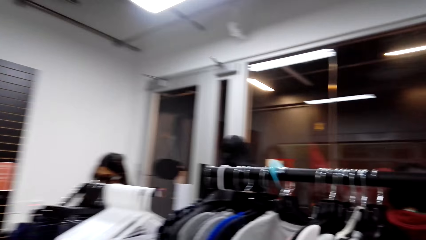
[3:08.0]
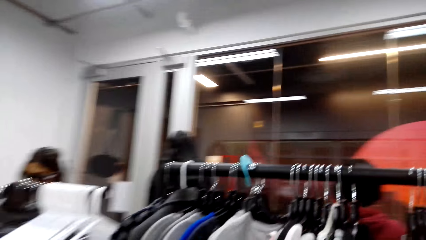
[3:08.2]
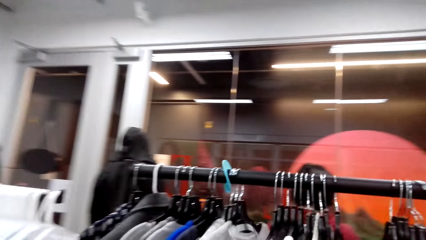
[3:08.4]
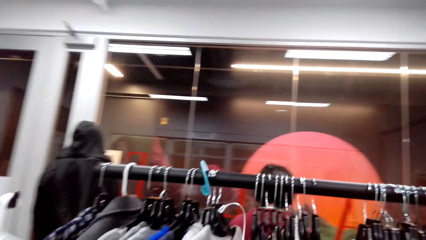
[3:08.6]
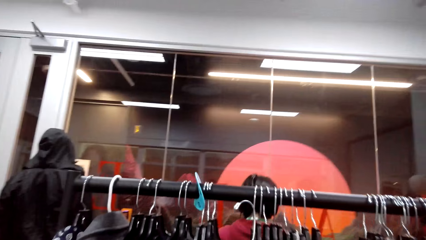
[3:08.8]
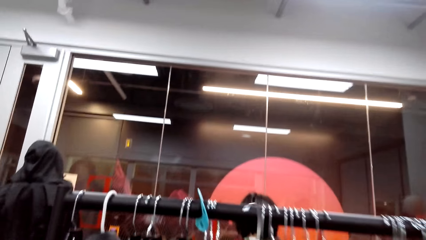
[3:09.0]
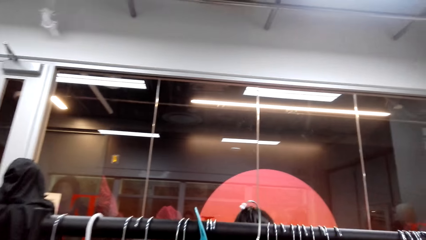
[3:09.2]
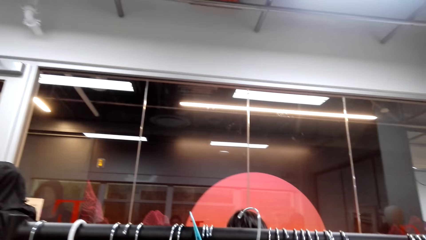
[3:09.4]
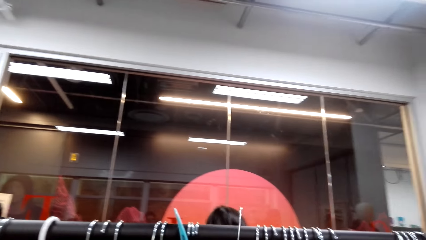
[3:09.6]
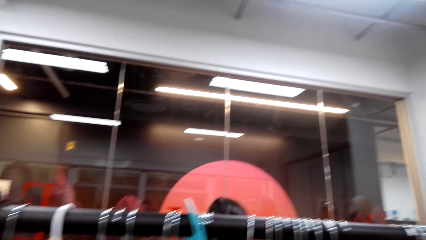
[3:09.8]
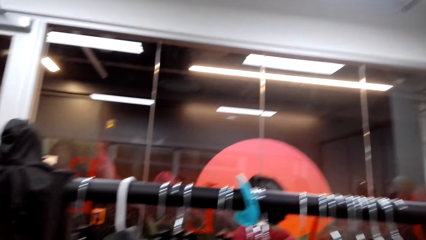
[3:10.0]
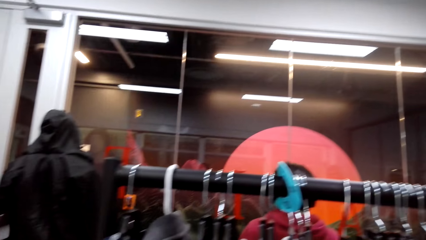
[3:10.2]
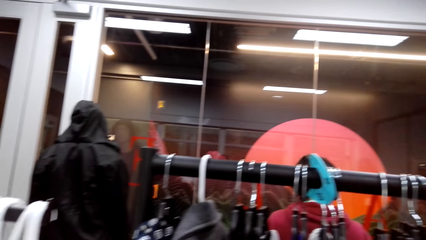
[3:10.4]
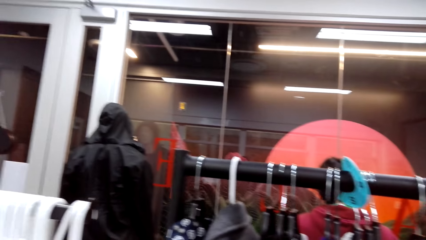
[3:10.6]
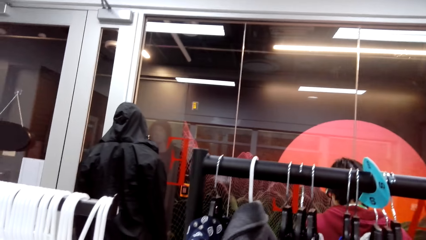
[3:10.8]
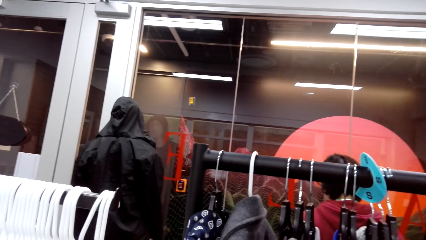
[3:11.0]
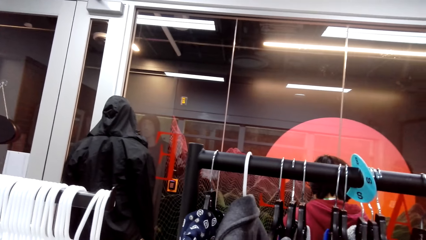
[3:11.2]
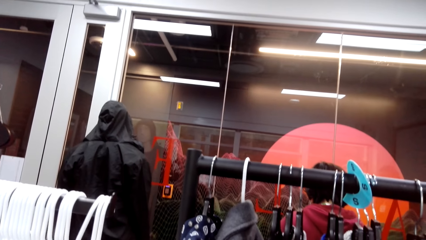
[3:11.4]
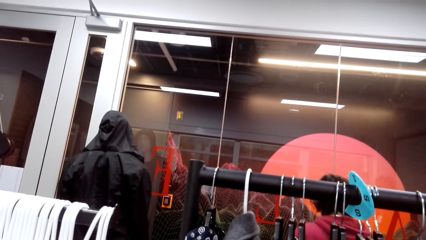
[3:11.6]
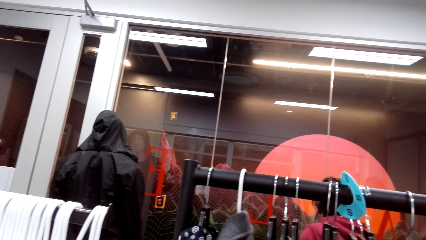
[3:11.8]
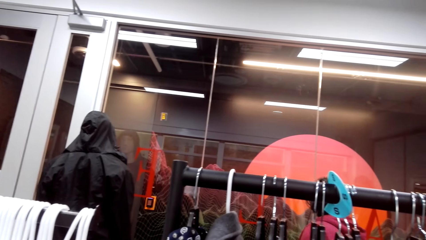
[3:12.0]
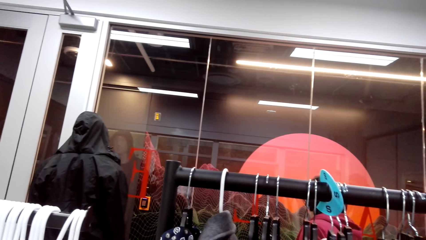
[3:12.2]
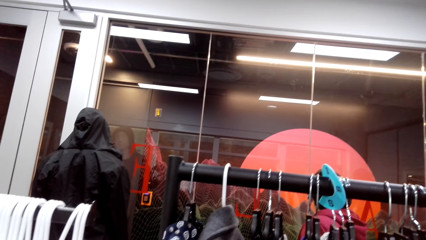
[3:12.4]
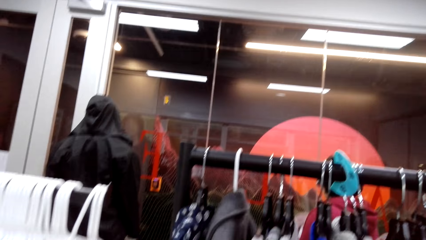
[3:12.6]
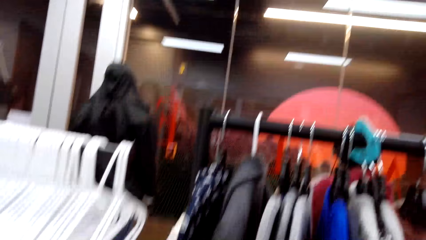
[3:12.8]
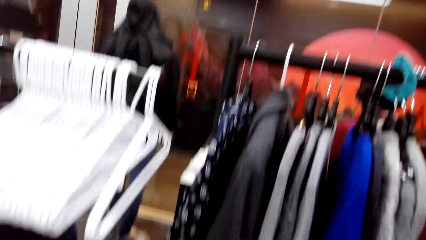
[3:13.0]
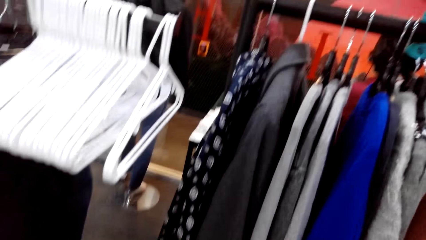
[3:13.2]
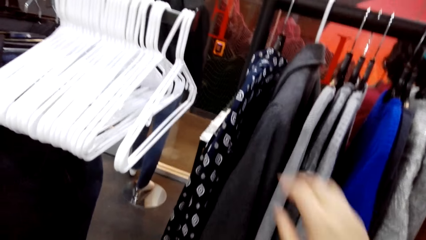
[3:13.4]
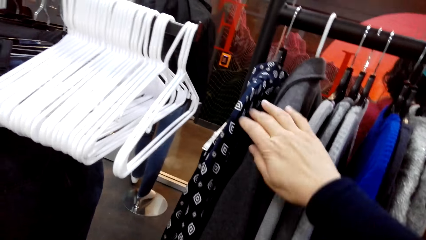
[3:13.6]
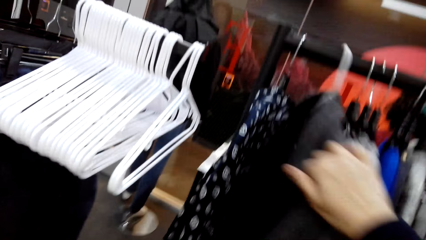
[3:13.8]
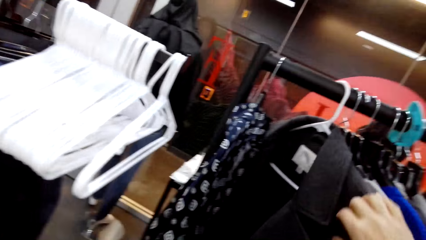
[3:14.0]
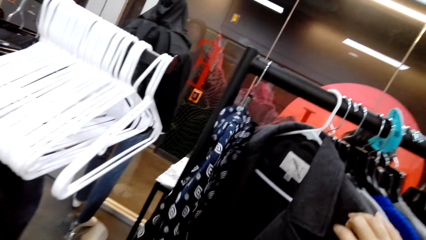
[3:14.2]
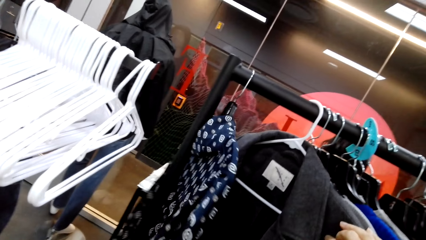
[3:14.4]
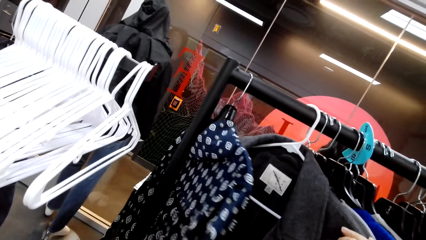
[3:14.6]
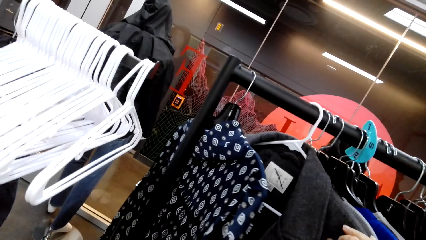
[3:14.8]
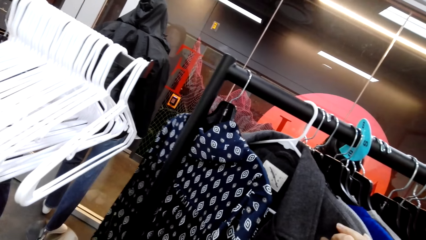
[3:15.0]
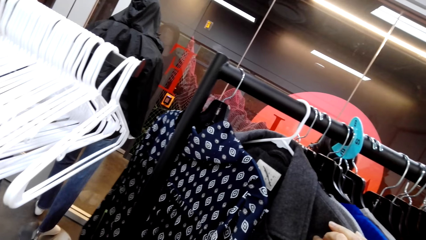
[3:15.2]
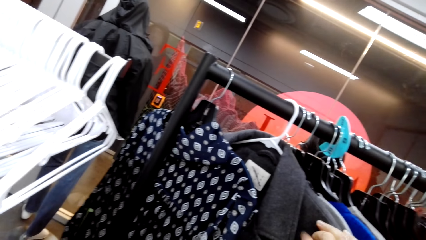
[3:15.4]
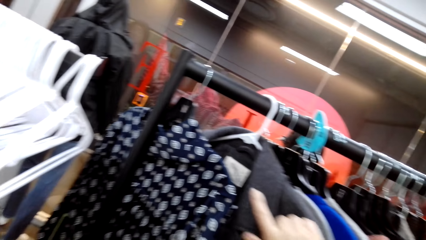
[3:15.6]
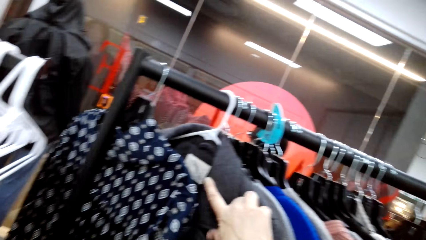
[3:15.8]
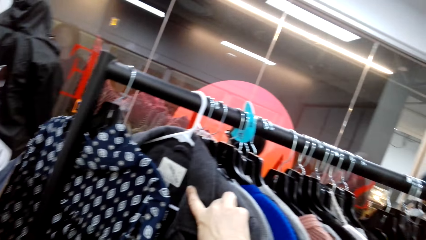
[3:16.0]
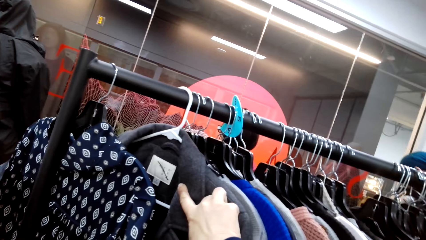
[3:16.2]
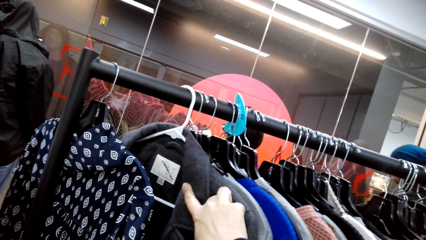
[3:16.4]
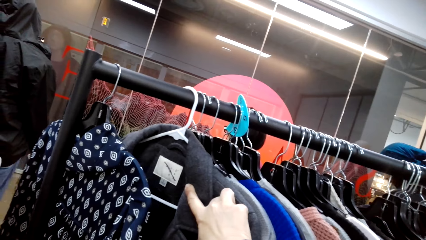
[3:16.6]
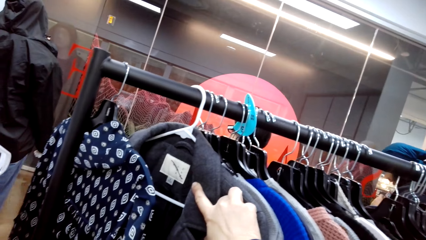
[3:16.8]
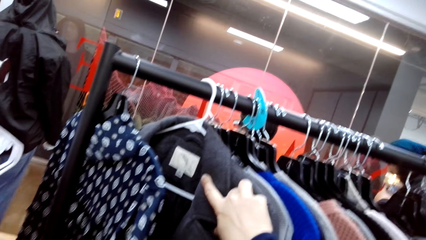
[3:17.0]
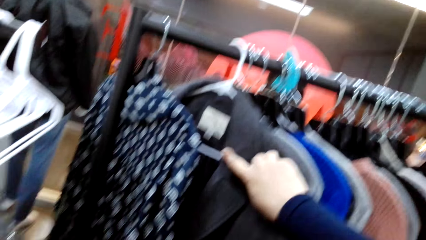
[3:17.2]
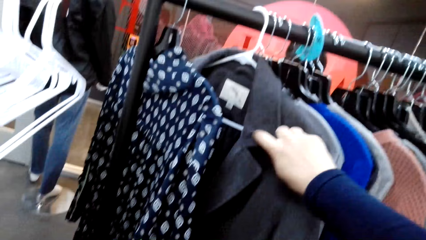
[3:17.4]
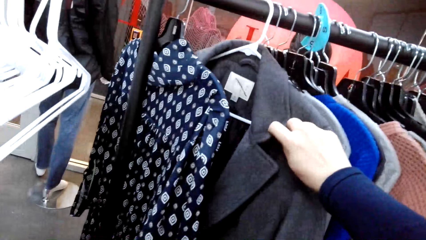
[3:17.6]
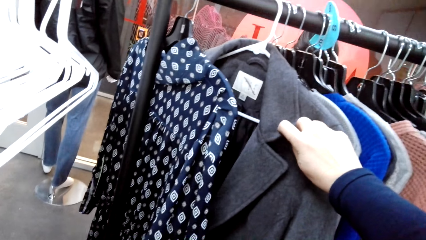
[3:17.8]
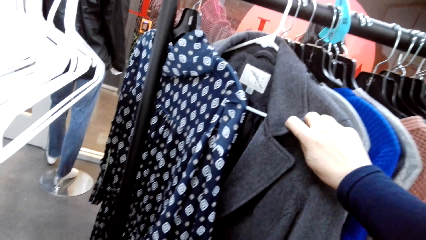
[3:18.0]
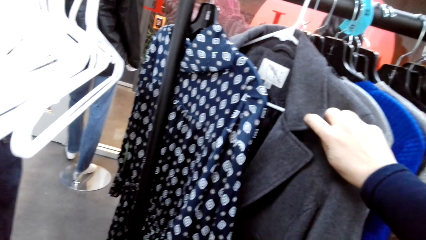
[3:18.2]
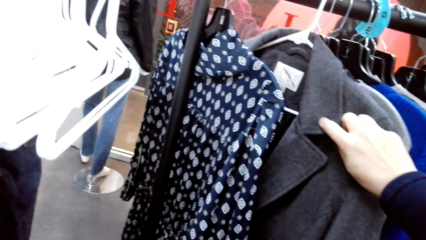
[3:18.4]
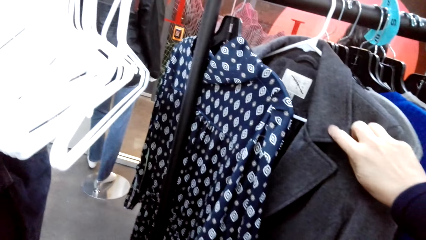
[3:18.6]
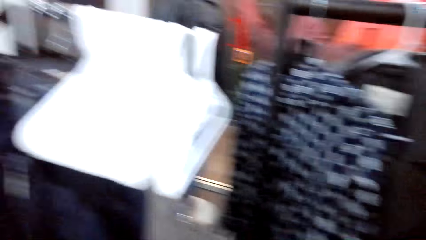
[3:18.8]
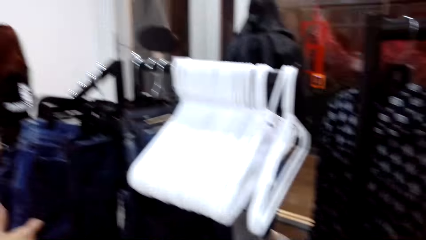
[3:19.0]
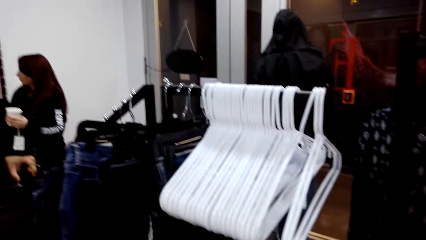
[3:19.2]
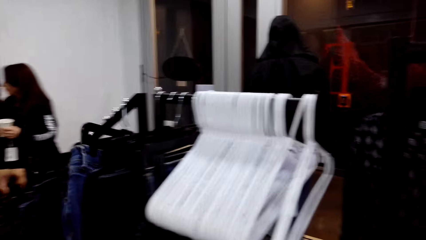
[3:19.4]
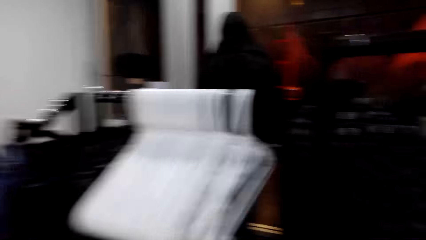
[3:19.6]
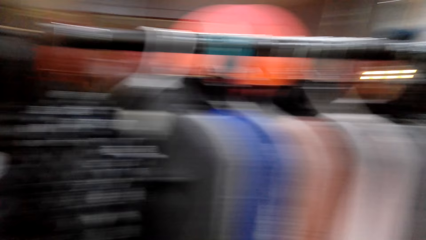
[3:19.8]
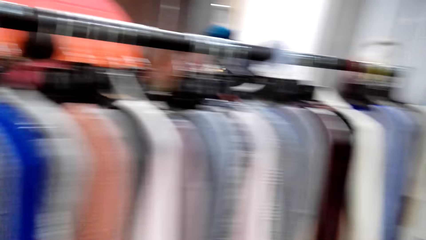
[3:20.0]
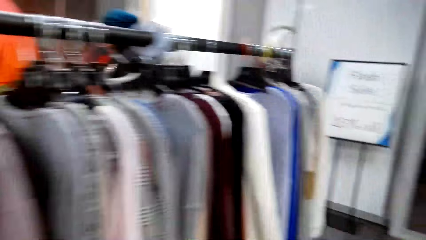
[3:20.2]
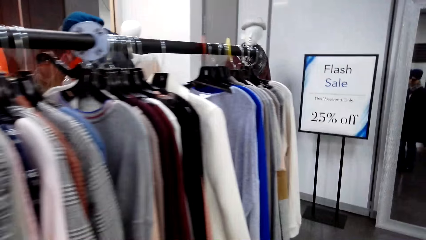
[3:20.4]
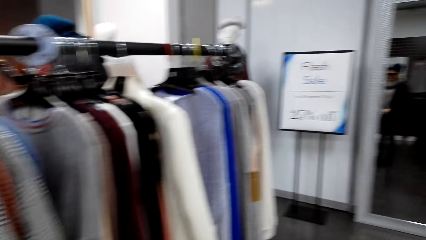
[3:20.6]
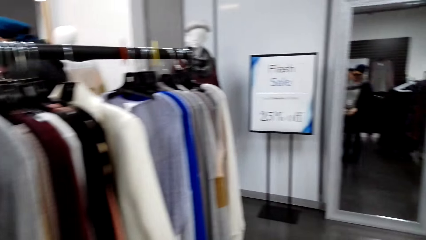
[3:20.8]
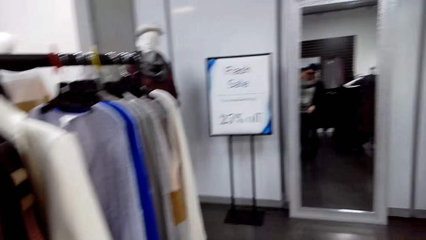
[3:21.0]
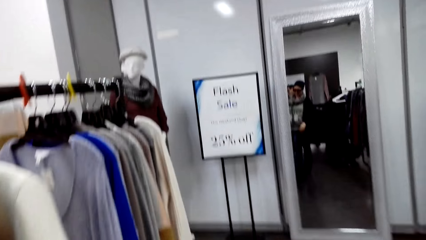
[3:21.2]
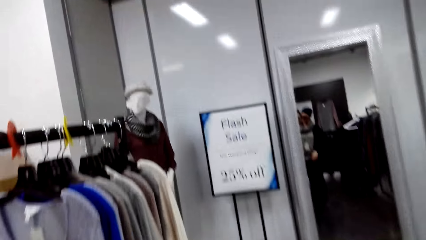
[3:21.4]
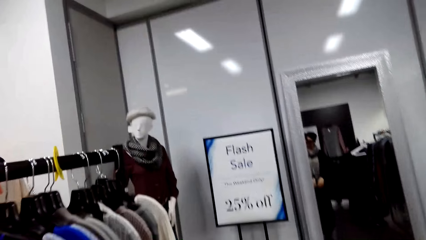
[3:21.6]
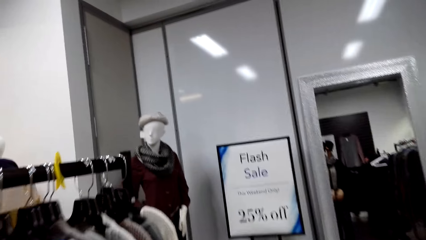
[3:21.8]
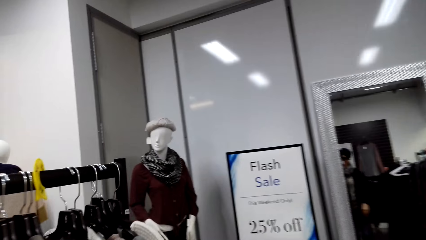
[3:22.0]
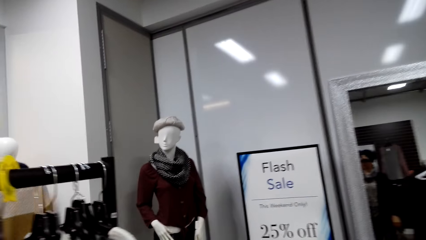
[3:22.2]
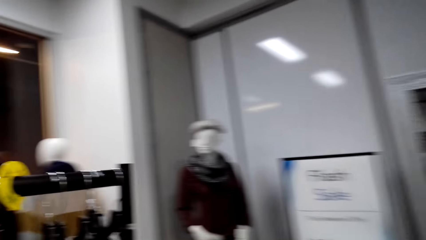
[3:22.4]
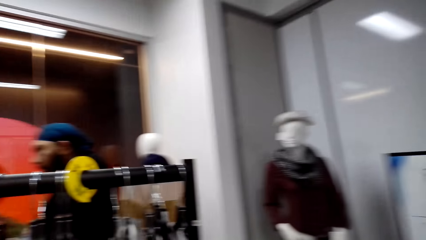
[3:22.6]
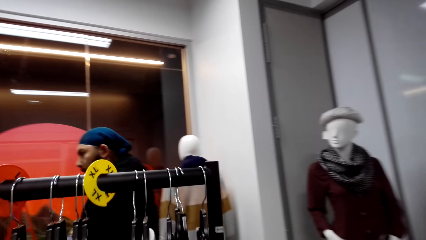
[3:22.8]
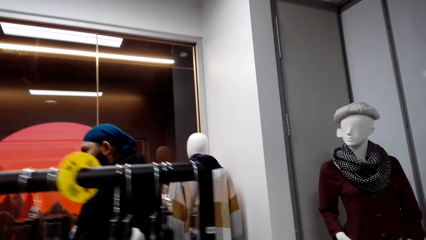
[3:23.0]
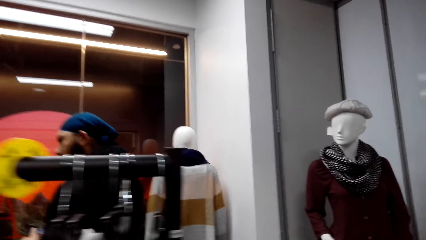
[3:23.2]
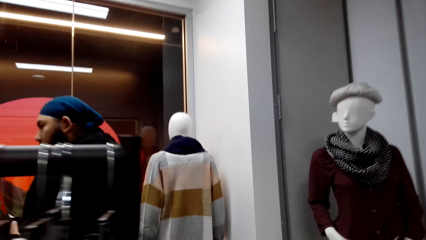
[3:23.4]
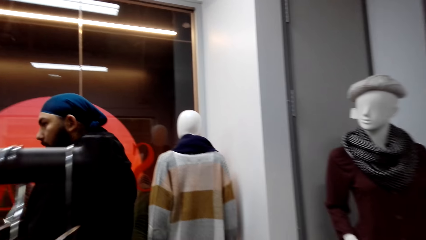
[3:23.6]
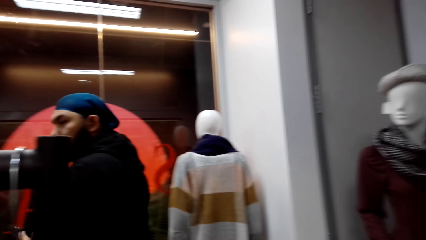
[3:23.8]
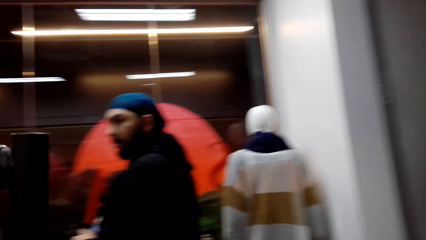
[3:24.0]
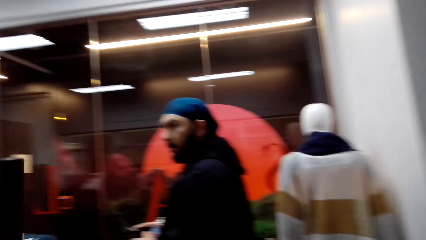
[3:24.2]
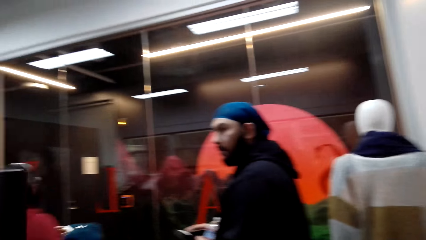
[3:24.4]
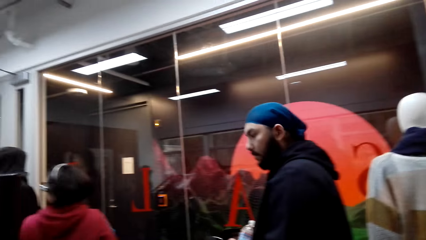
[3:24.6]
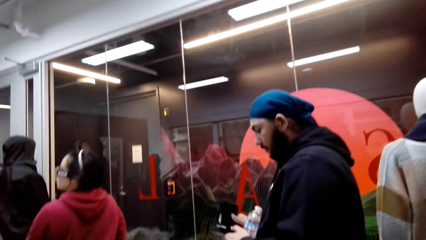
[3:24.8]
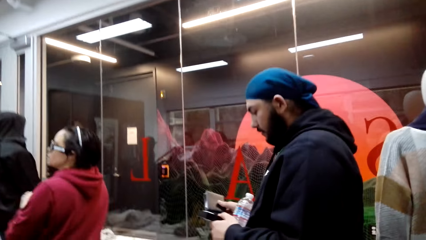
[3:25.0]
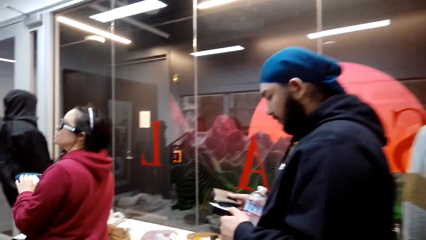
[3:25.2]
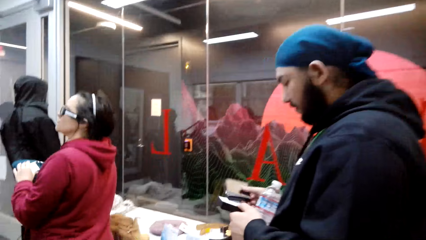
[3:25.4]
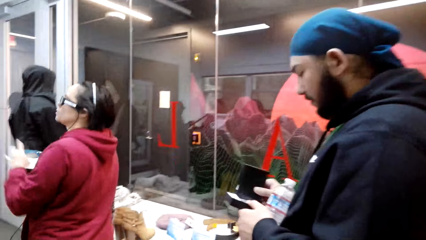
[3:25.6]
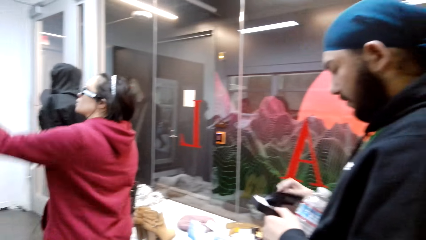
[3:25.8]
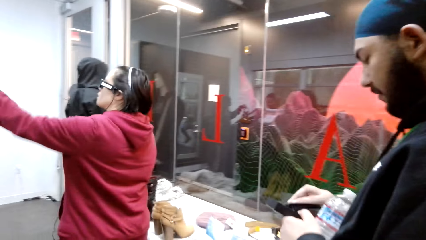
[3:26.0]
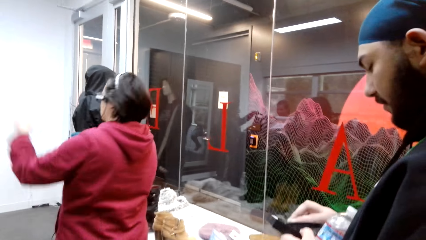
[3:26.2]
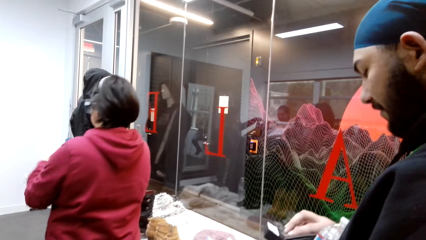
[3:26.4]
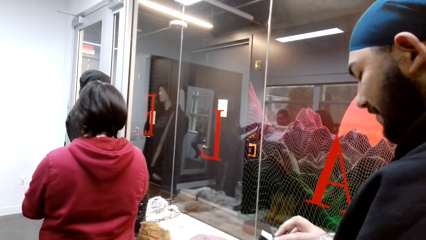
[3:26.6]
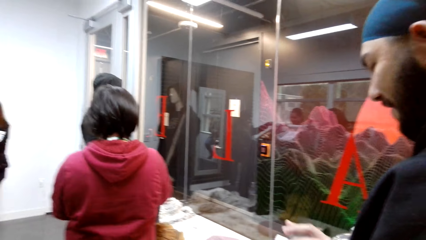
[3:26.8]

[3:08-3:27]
The camera wearer hangs the sweater on the hanger rail. They look at the clothes. They touch a coat on the hanger rail. They walk around the hanger rail.
